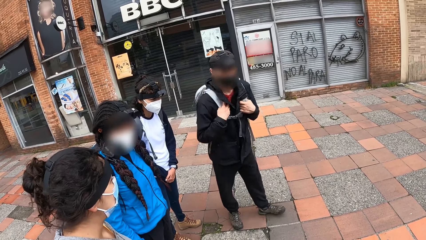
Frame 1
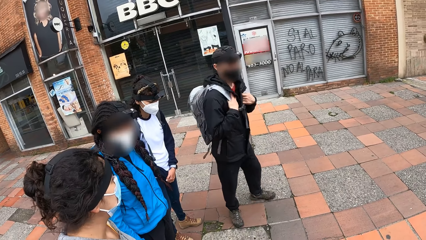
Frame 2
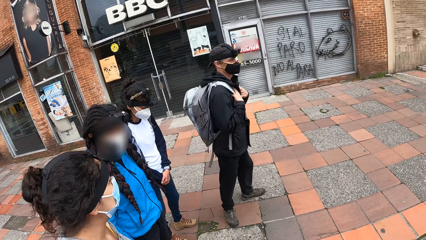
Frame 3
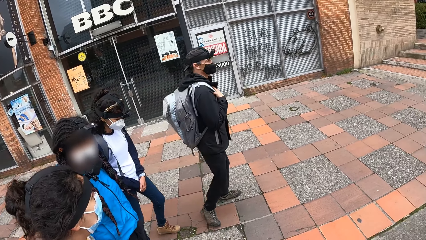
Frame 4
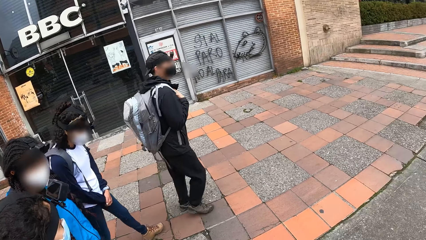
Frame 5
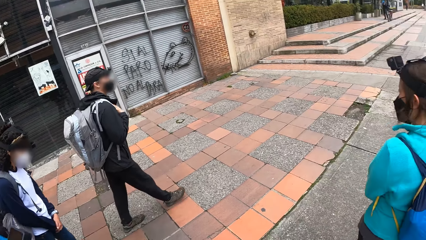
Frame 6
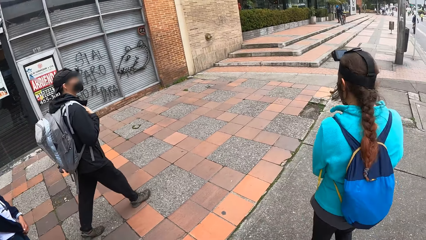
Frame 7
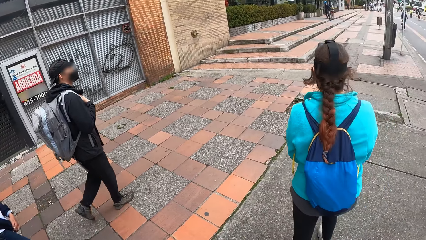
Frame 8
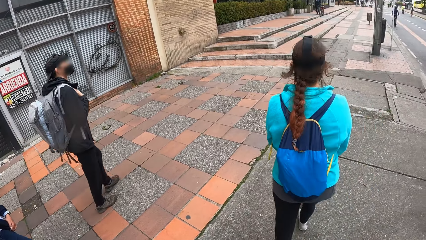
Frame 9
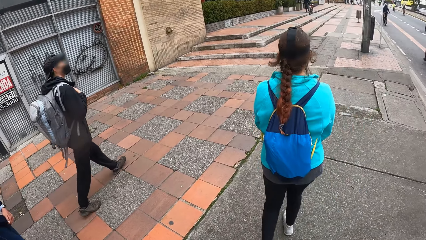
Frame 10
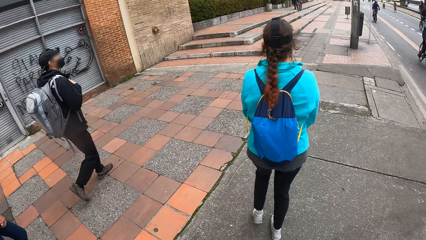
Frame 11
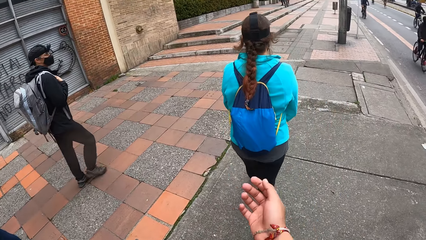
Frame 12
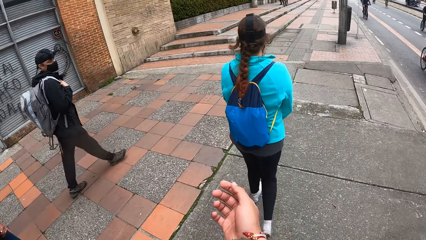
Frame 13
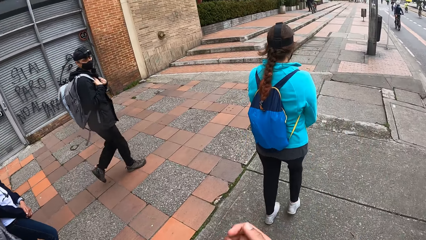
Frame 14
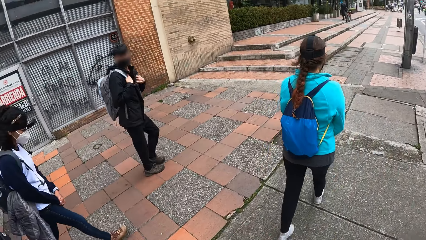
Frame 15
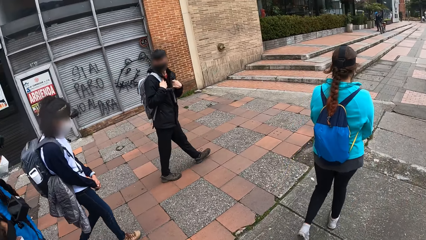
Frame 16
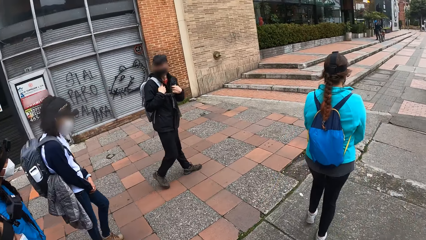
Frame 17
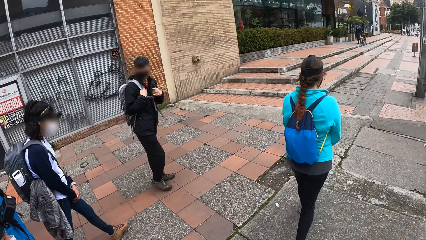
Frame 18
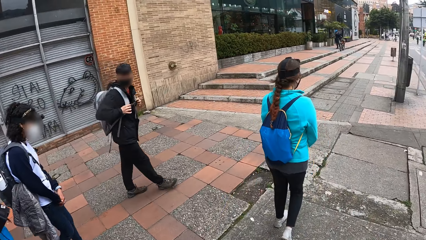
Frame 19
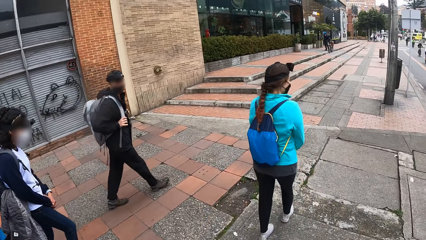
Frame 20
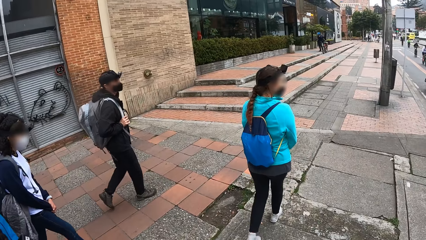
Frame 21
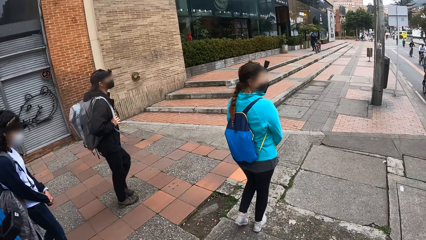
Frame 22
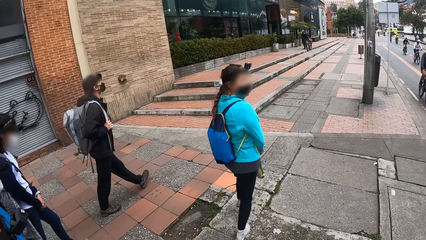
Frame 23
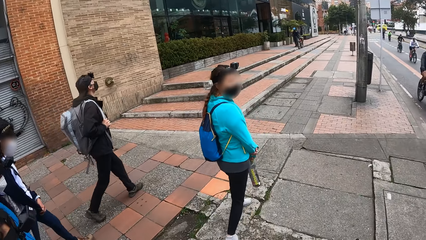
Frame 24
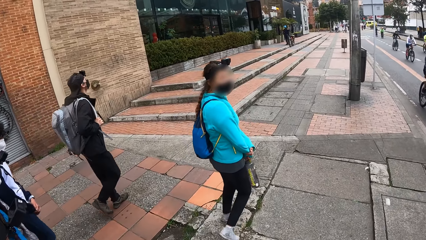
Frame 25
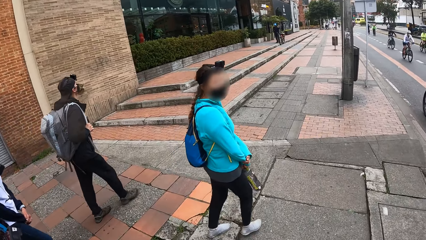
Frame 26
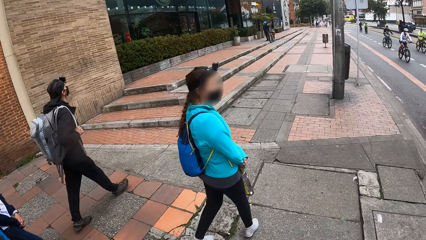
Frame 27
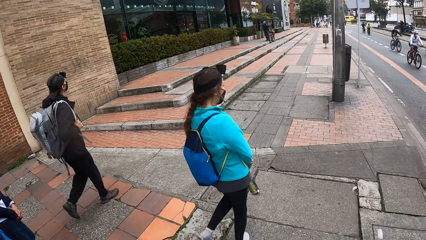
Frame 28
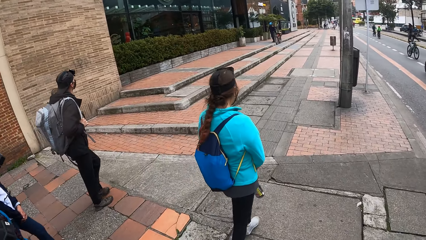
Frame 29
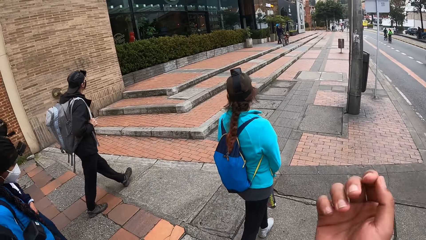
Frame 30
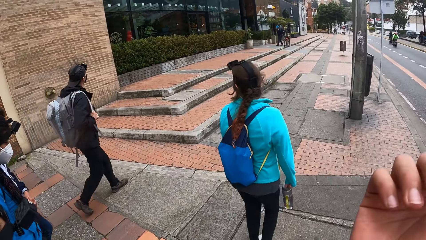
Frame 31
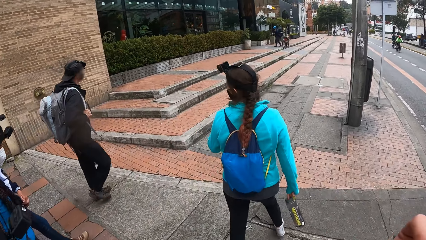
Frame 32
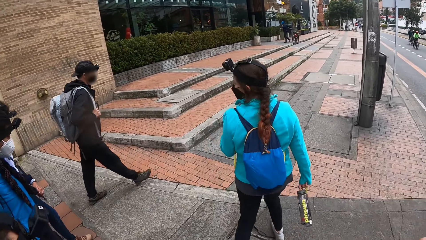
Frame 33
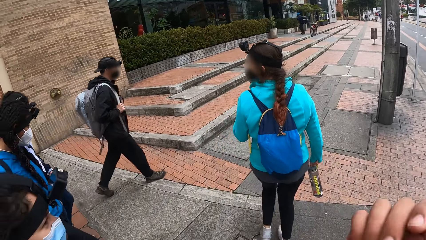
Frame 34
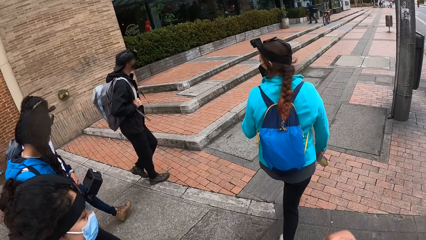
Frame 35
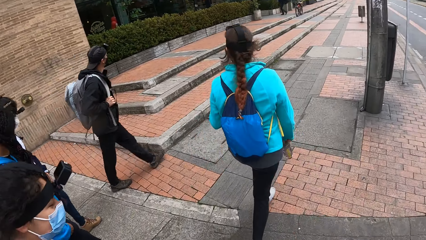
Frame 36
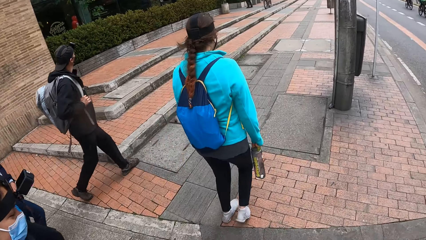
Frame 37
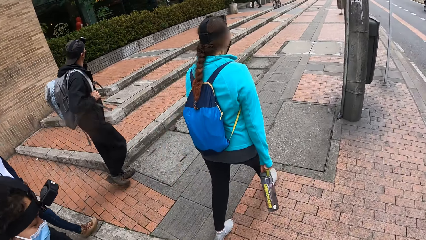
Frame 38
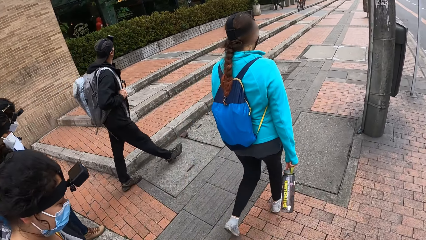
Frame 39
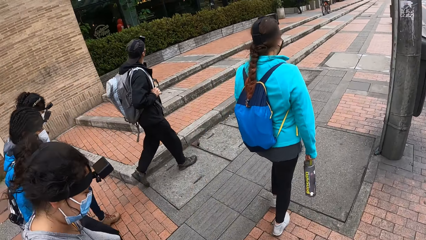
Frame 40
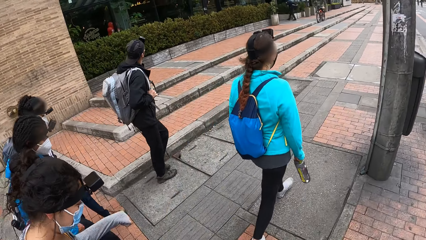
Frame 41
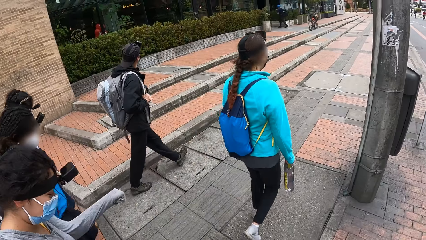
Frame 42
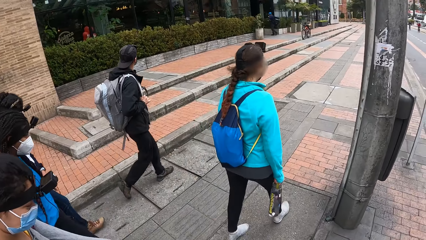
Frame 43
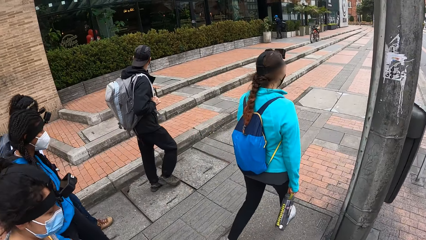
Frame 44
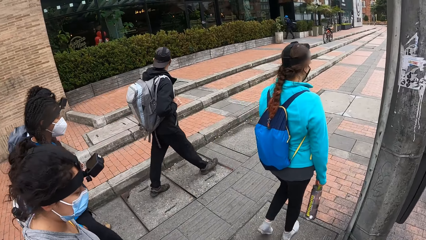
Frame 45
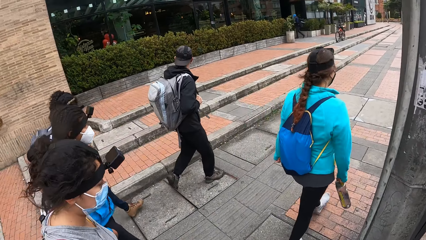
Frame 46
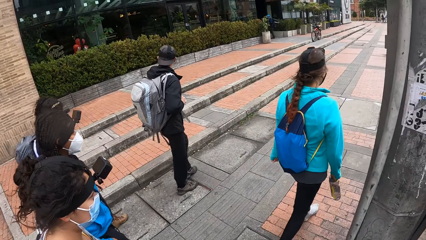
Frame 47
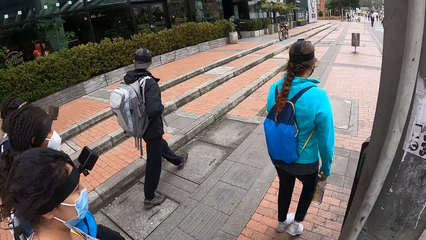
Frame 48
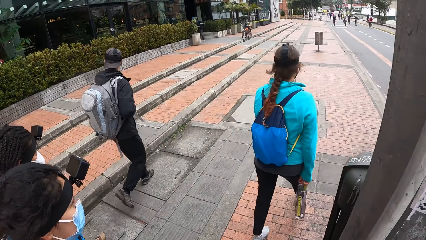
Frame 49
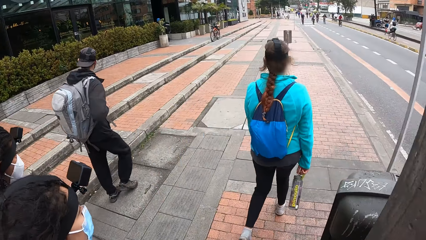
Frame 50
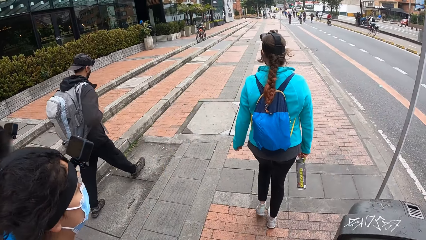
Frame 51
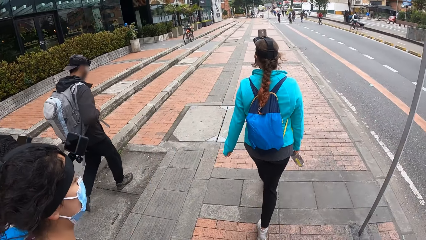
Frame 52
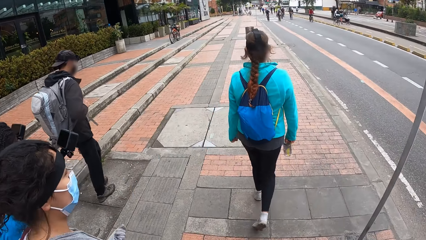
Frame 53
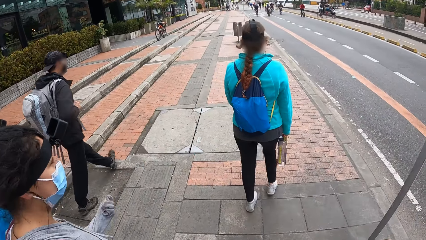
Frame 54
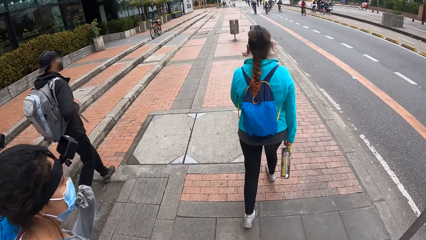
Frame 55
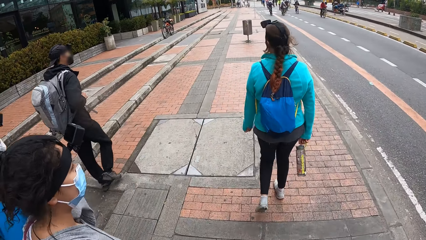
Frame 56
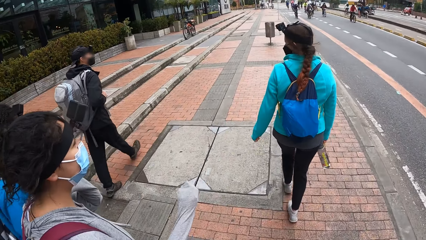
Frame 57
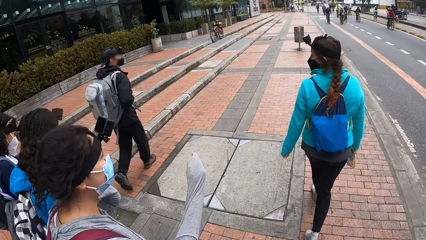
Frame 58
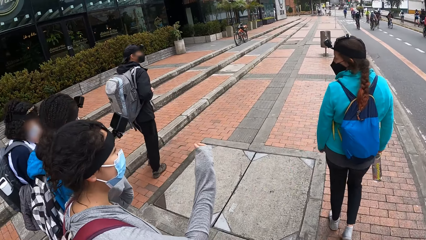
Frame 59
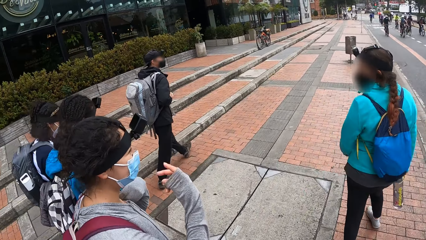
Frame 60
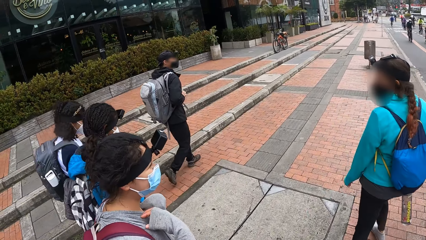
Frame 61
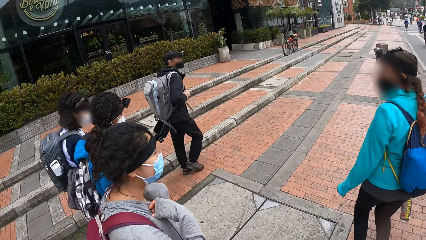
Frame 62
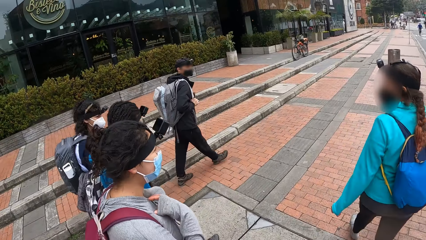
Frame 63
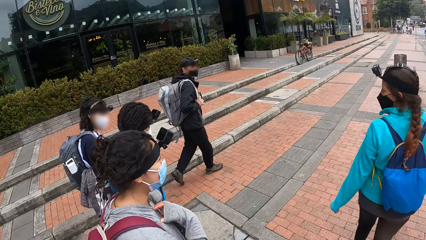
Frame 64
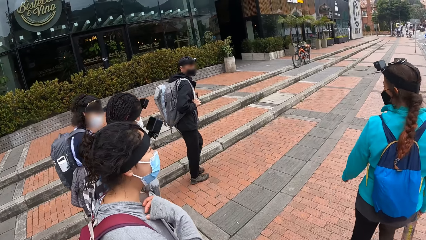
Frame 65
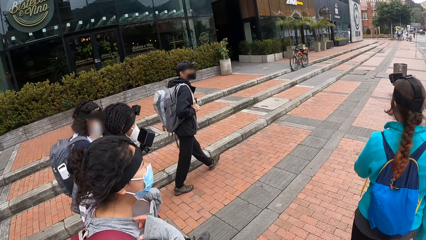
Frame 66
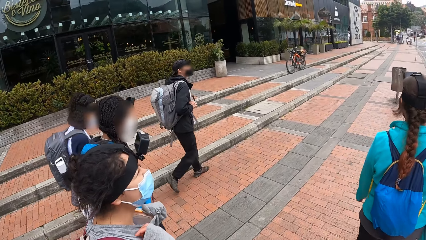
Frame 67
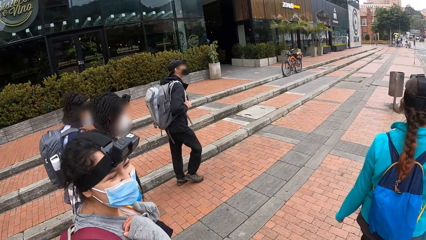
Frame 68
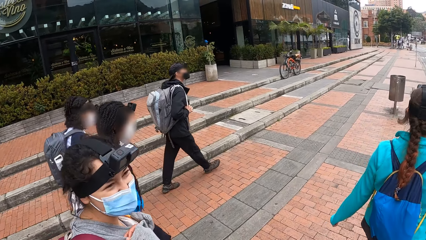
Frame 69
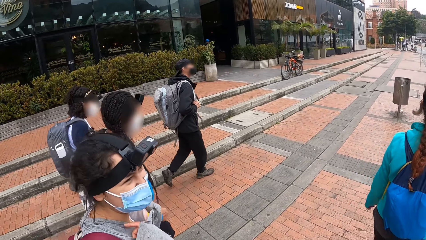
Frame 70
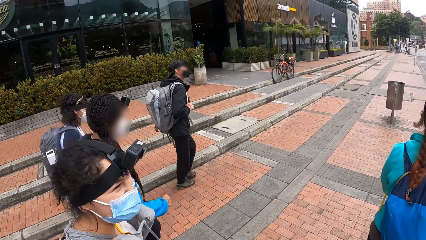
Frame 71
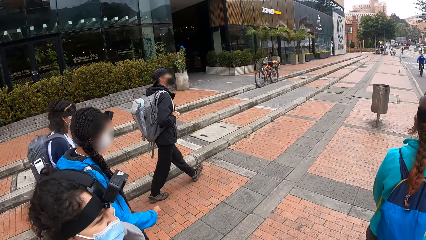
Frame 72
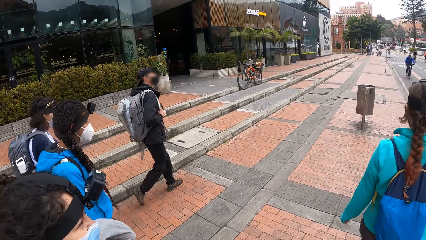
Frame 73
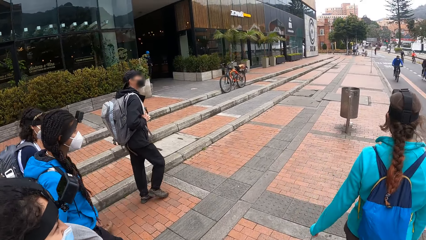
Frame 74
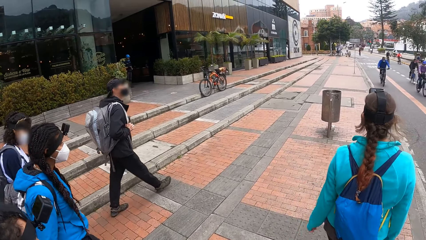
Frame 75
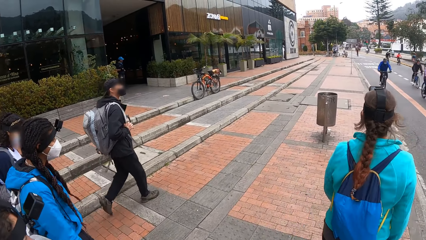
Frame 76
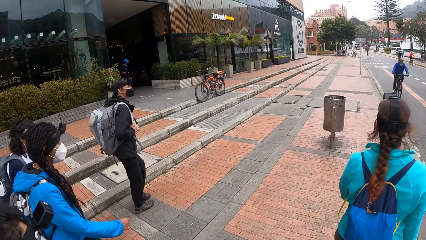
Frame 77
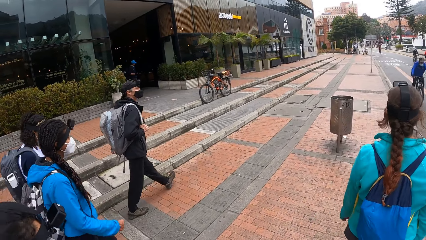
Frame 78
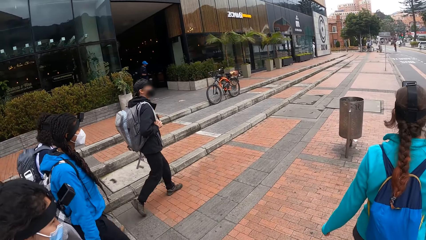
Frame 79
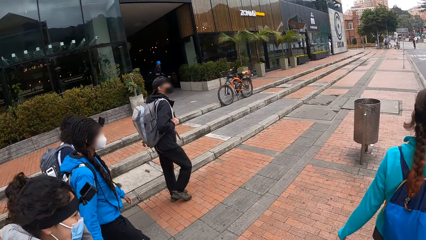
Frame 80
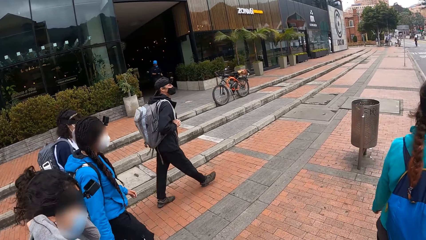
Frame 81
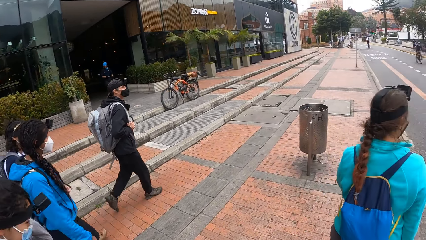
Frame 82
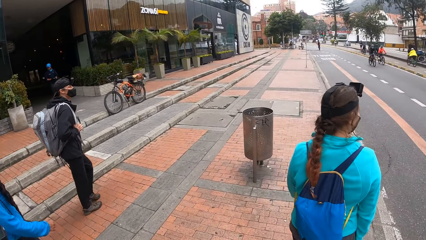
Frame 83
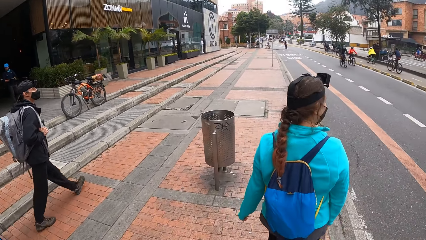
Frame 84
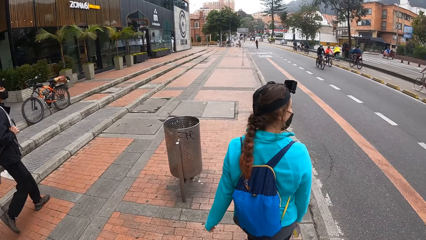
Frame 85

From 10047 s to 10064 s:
The camera wearer walks through the footpath with a group of people. A man walks. The camera wearer walks and lifts their right hand. They walk and look at the man. They look at a woman. The woman looks at the camera wearer. The camera wearer walks. They walk and touch their face with their right hand. They look at the other persons and walk. The woman interacts with another woman on the road. The camera wearer walks. A third woman speaks to the first woman. The third woman speaks to the camera wearer. The camera wearer walks and looks at the third woman.
